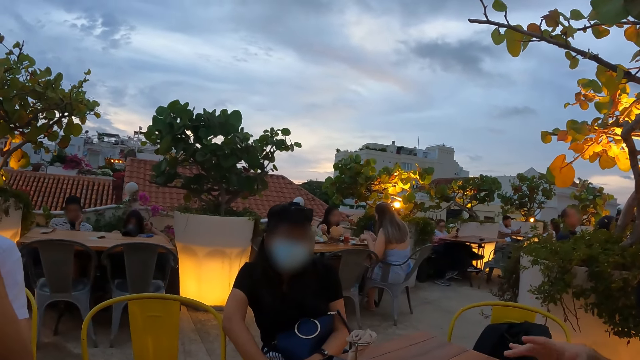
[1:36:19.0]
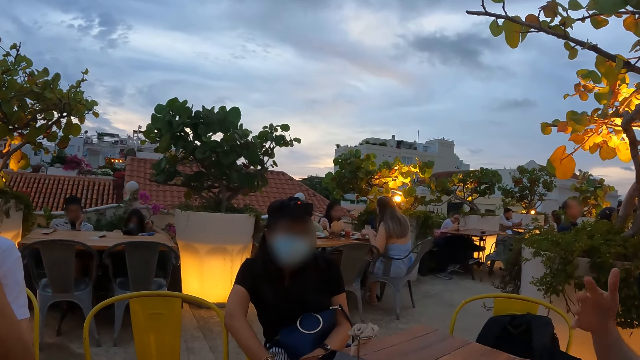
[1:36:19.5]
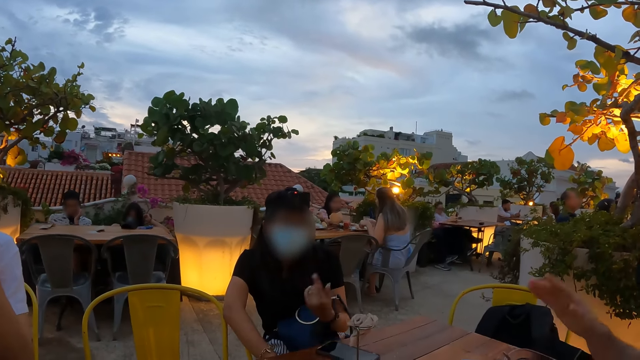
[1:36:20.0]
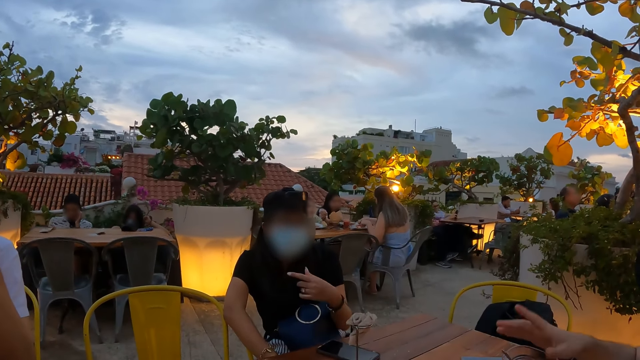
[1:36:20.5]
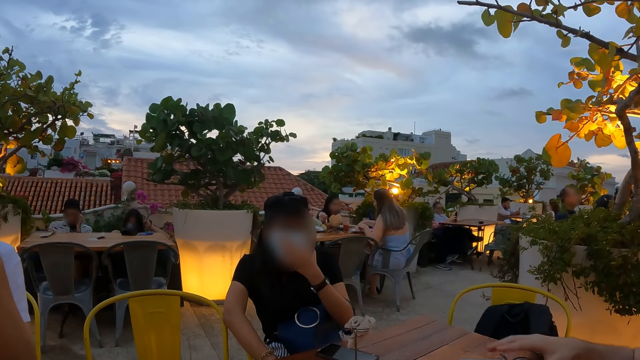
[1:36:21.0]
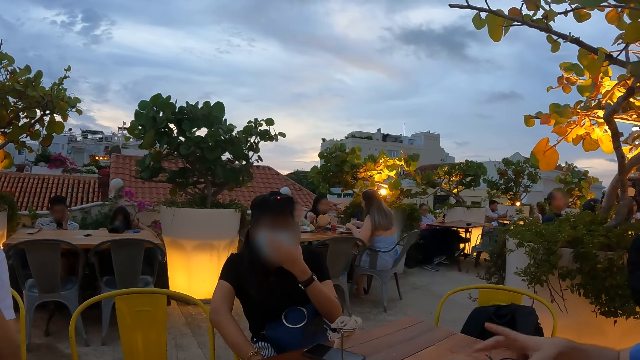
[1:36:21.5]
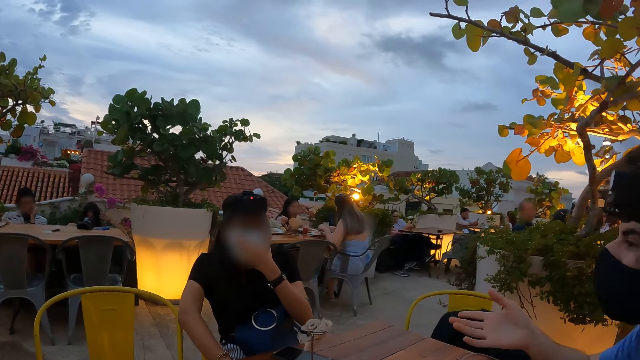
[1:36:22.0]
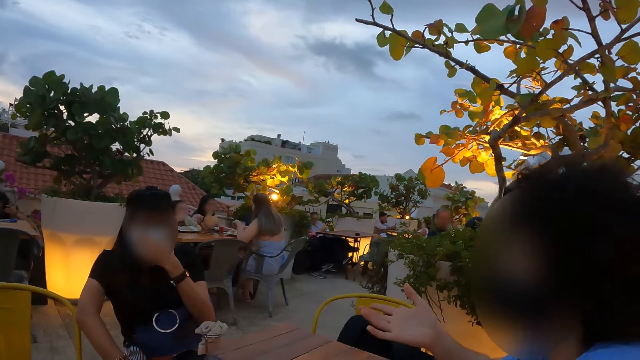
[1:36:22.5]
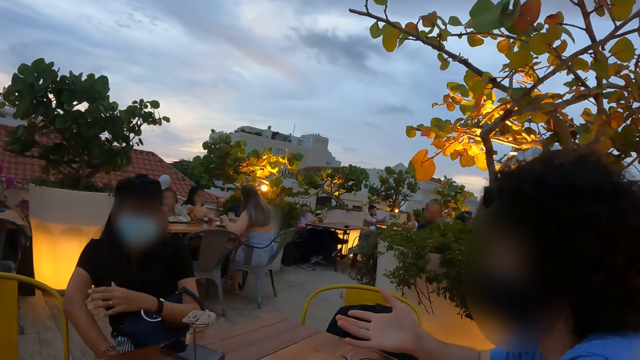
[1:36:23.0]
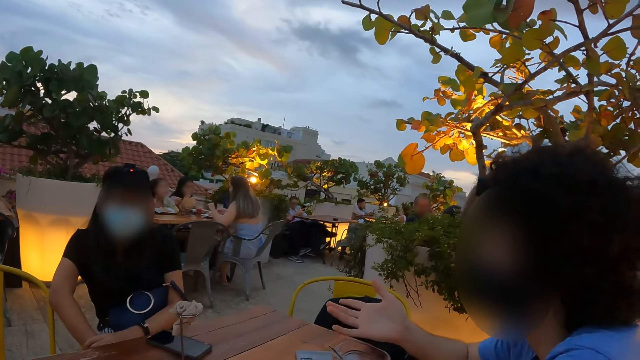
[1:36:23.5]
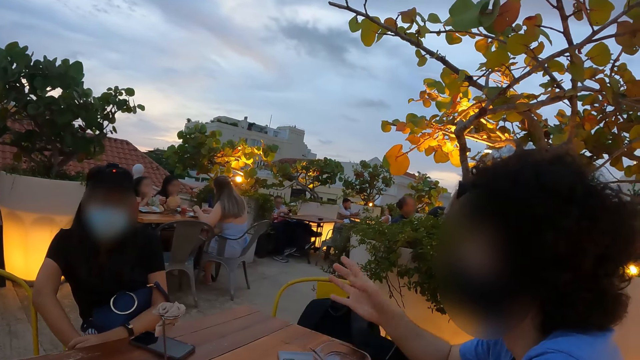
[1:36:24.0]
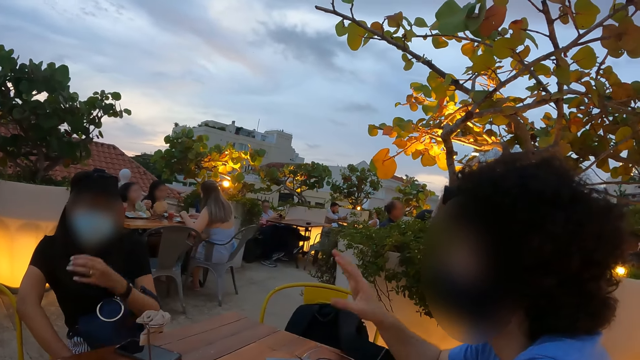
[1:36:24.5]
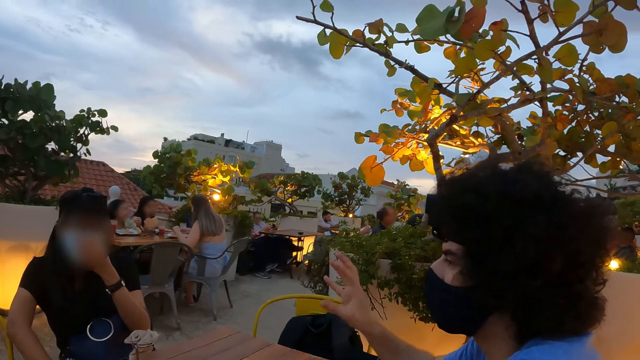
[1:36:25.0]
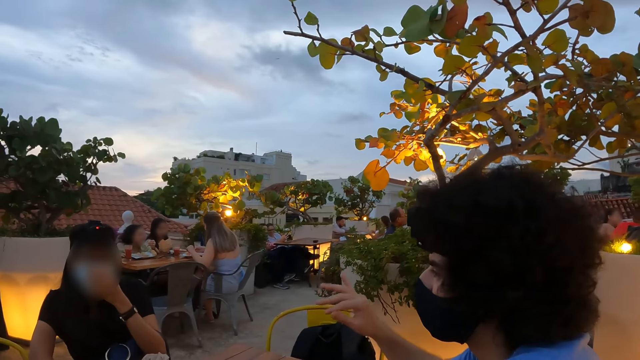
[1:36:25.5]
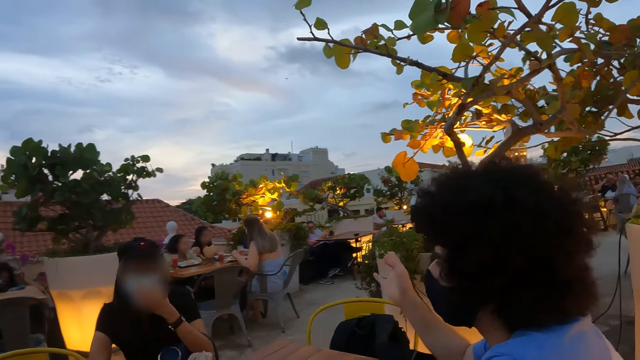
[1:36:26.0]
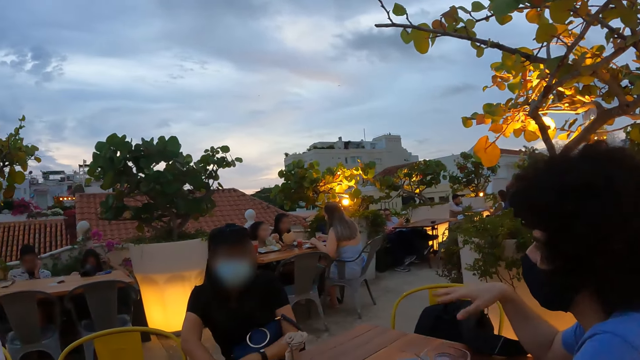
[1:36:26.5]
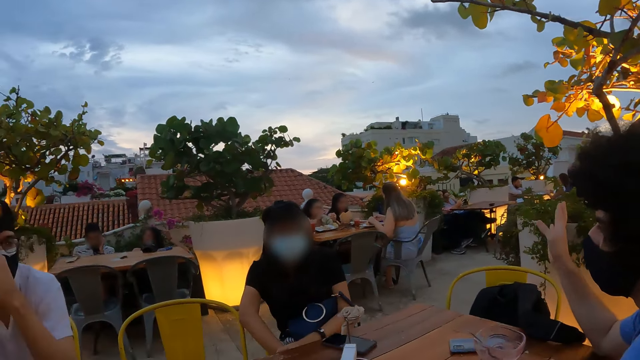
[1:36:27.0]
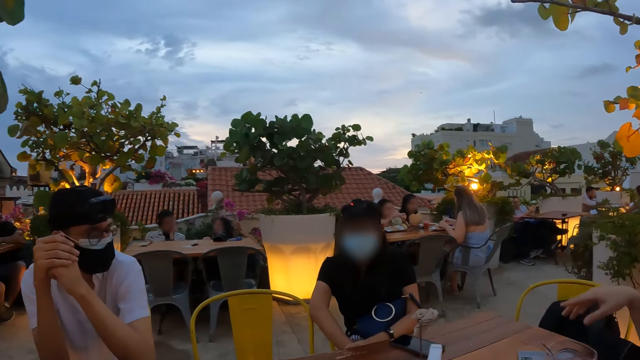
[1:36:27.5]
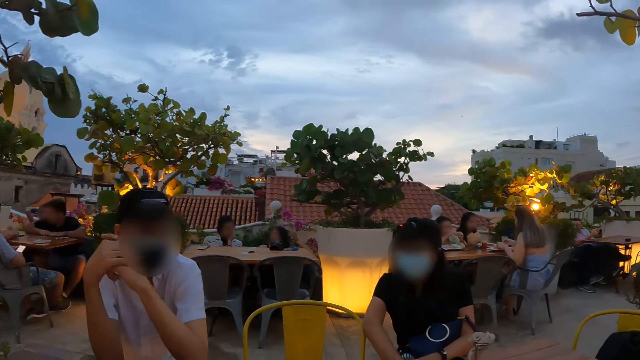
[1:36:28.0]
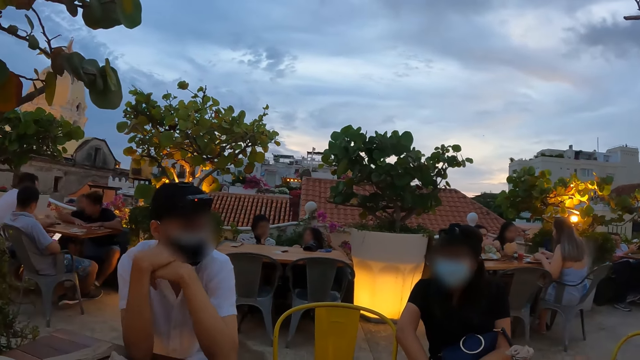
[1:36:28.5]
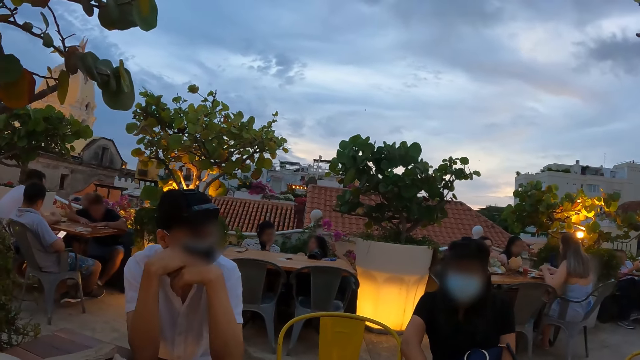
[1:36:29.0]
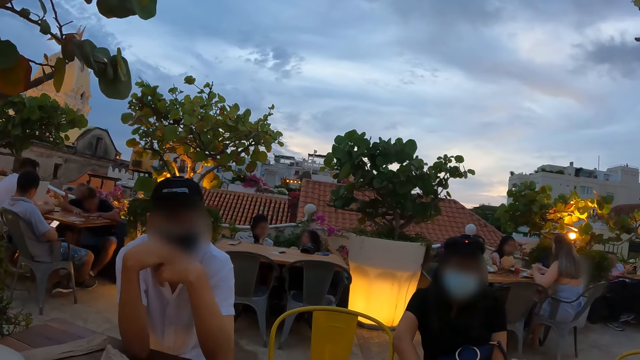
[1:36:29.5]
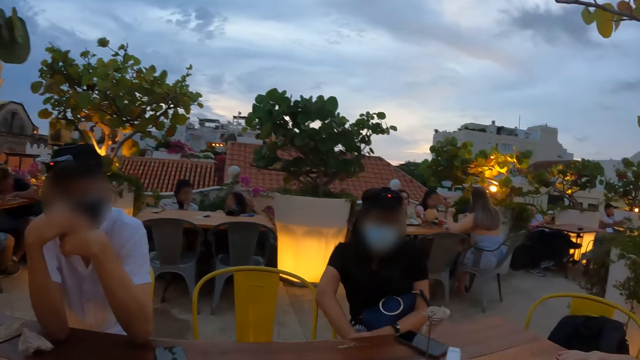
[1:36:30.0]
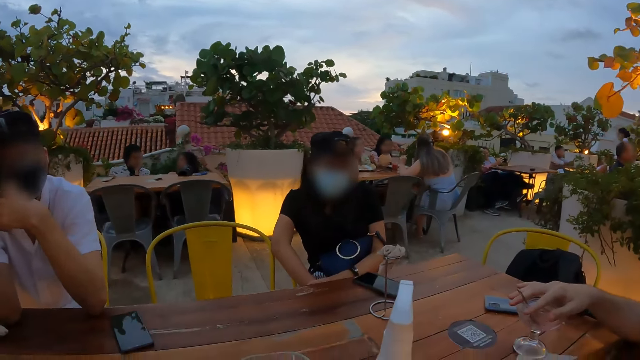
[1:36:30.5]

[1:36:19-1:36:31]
The camera wearer looks at a person. They interact with another person.

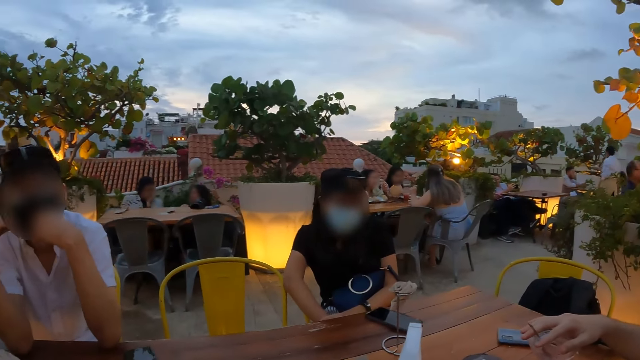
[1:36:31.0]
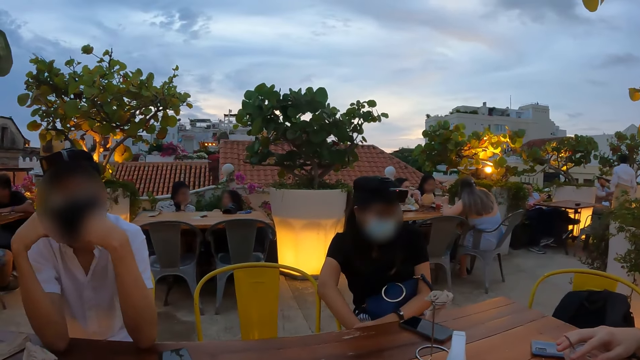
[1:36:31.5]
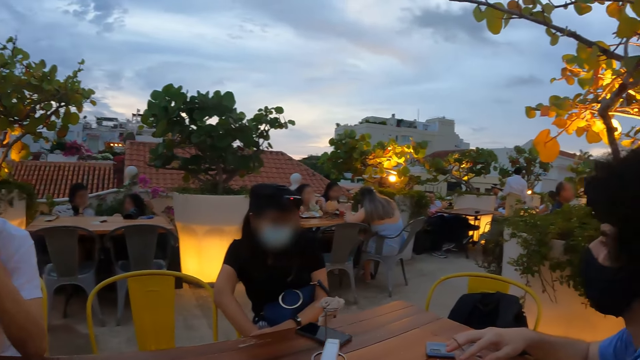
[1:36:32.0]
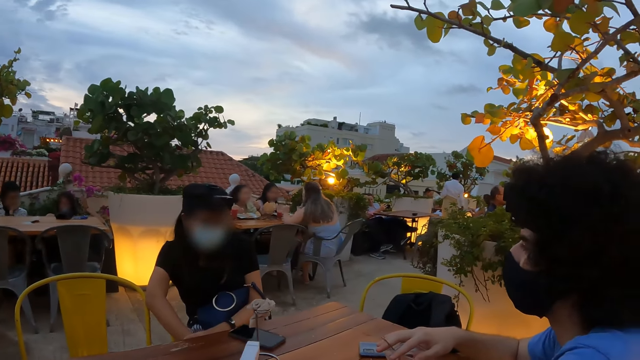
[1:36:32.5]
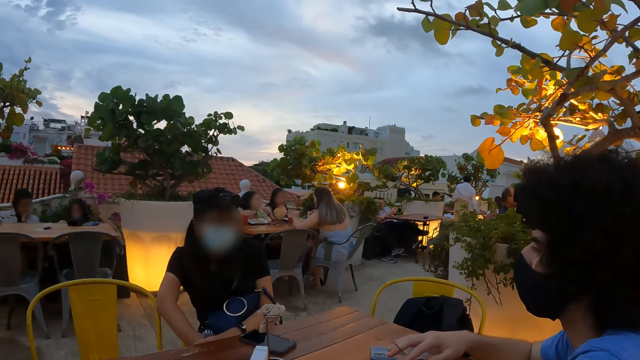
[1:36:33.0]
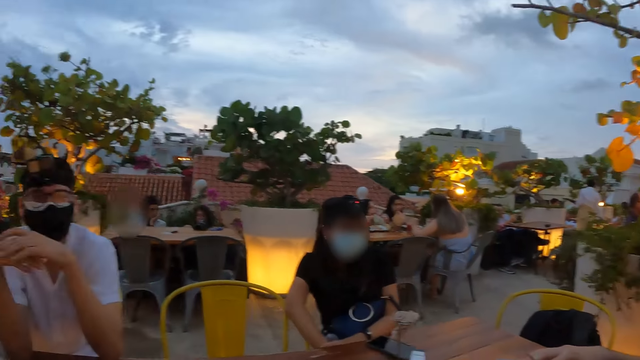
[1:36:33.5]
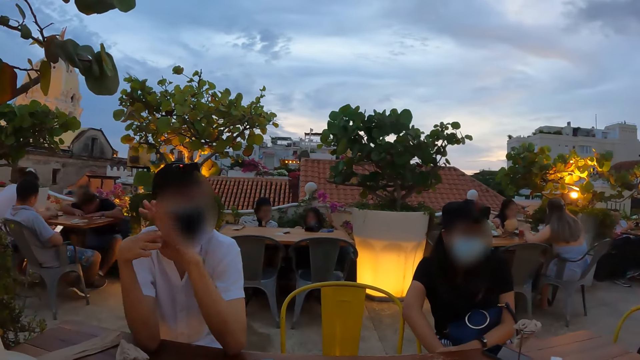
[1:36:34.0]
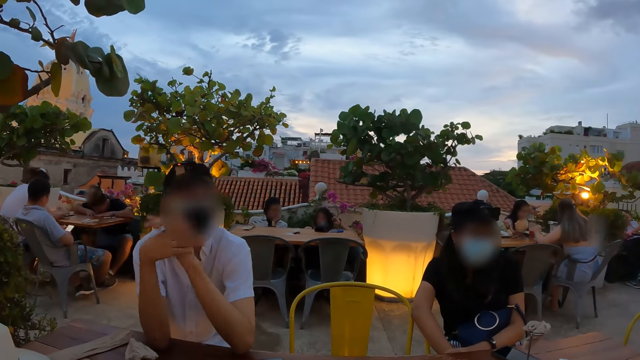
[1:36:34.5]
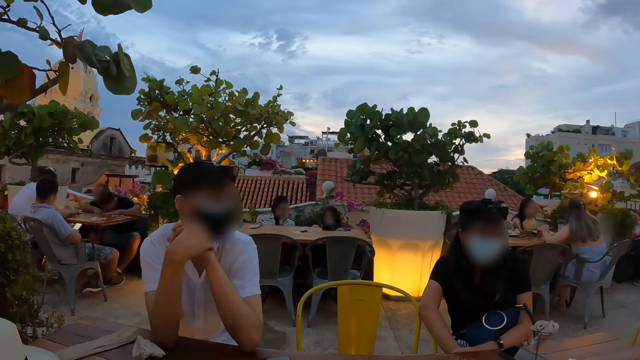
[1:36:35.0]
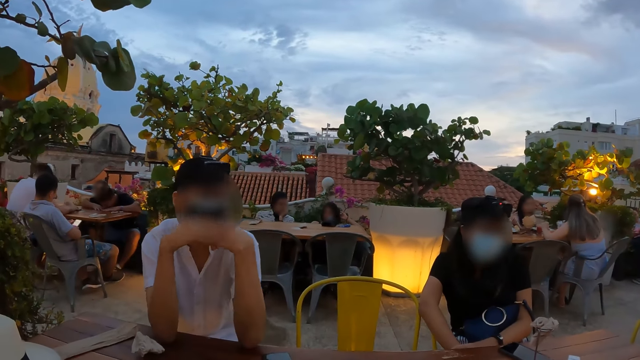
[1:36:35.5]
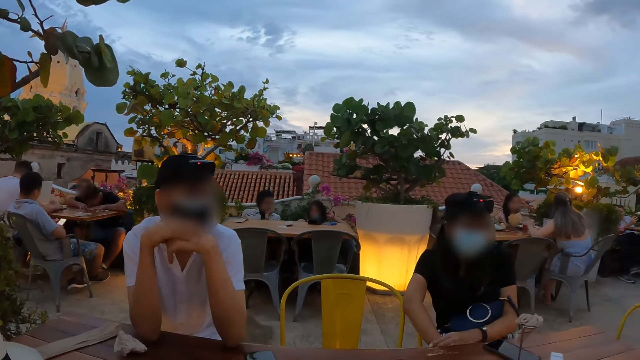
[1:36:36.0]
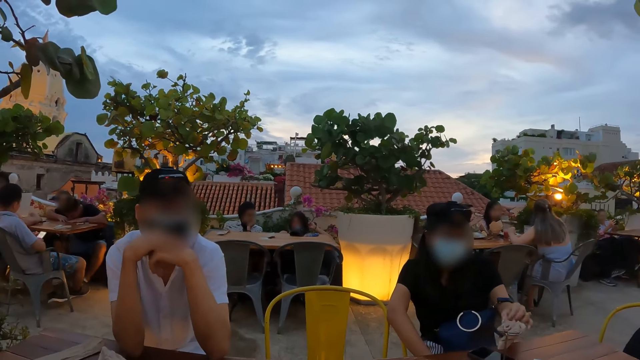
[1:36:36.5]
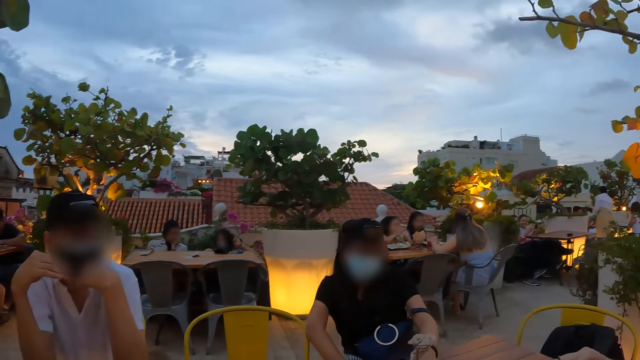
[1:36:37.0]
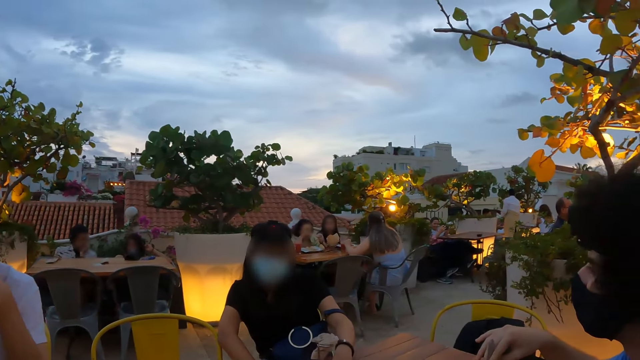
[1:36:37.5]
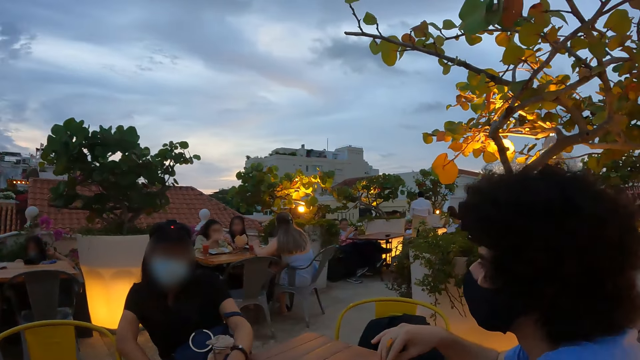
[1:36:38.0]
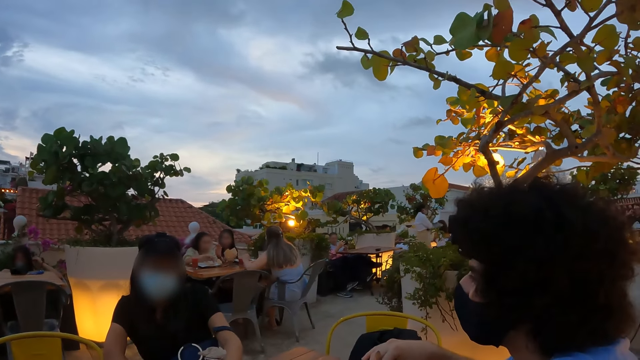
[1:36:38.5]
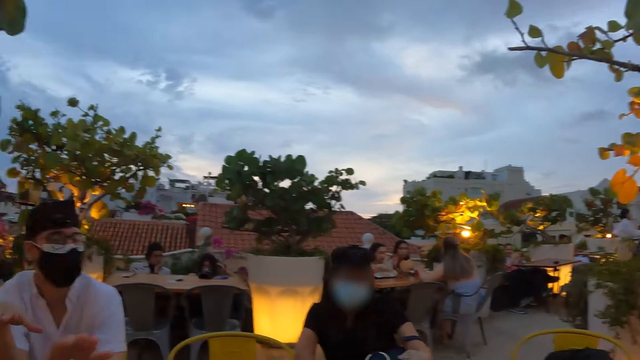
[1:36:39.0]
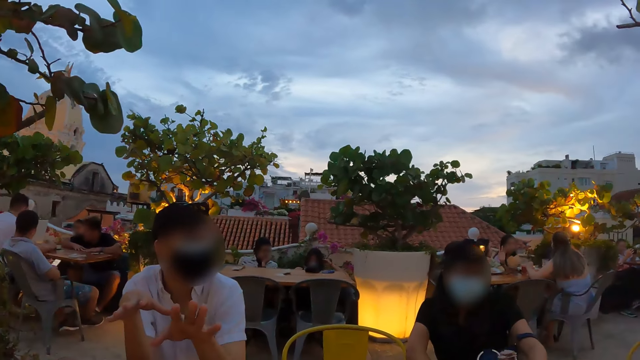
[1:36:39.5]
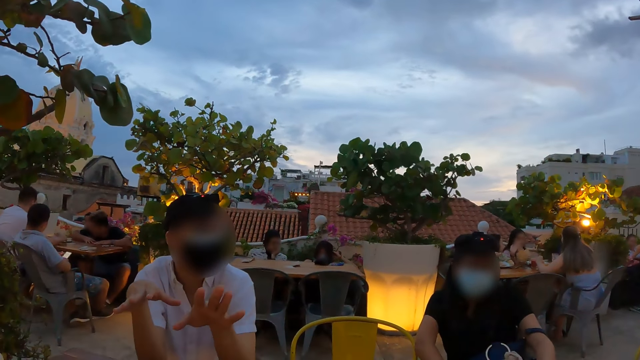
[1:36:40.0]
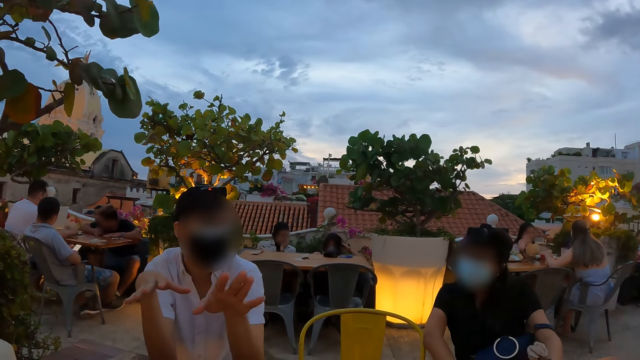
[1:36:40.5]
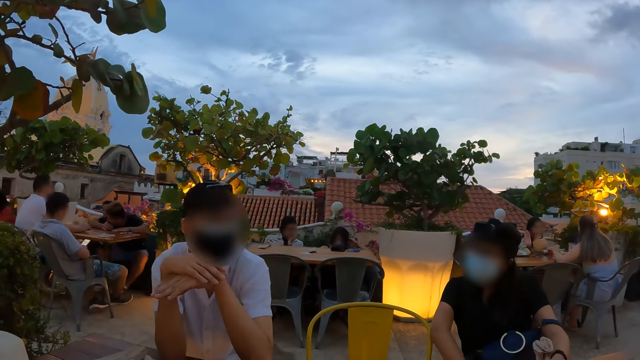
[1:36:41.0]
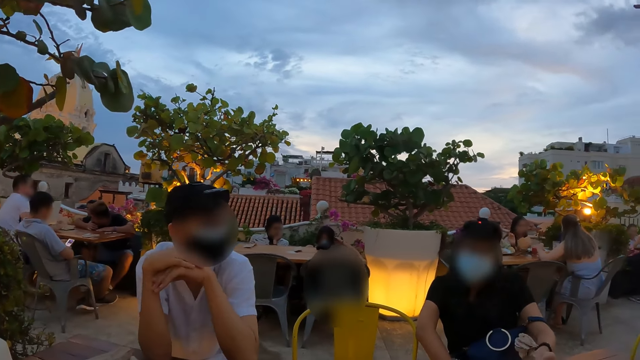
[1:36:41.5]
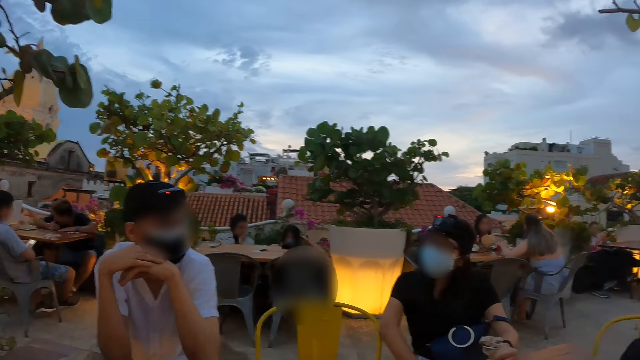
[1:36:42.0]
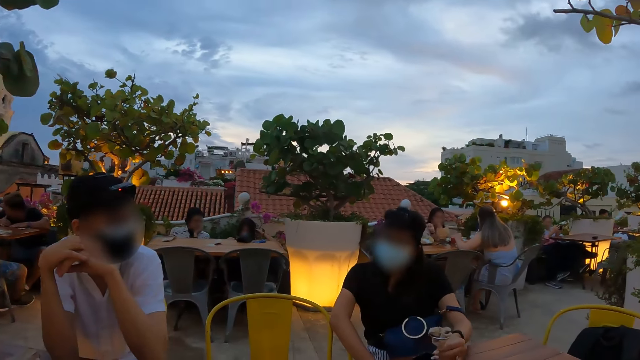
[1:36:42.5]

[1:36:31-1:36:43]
The camera wearer interacts with a person. They interact with another person. They interact with a third person. They interact with the first person. They interact with the third person.
